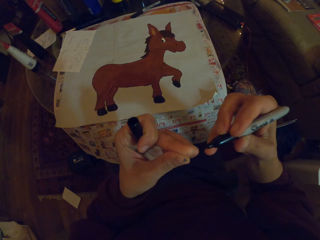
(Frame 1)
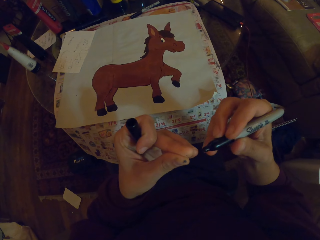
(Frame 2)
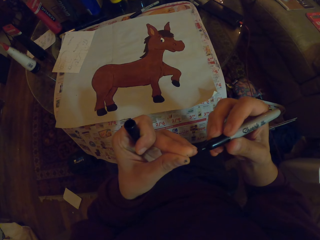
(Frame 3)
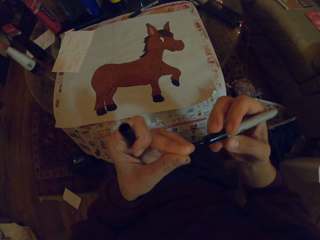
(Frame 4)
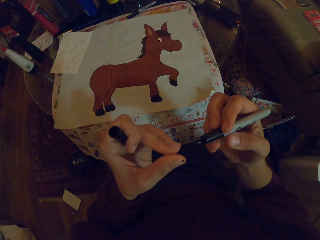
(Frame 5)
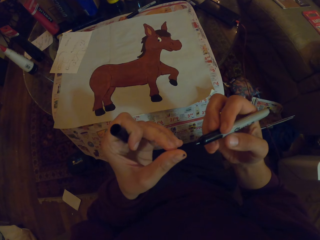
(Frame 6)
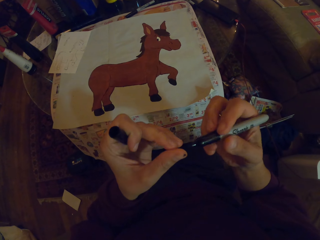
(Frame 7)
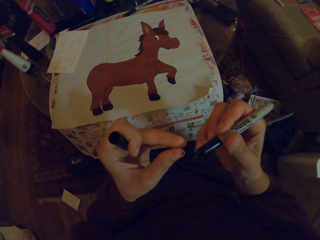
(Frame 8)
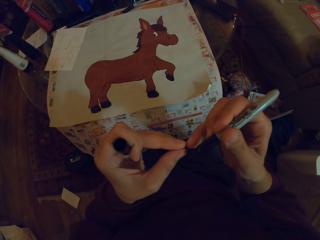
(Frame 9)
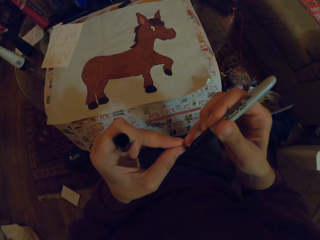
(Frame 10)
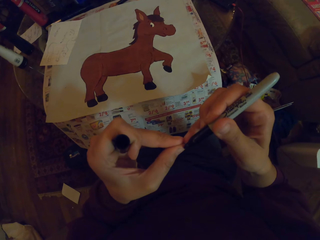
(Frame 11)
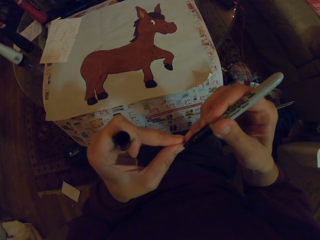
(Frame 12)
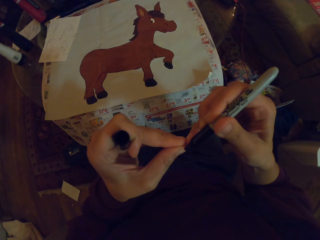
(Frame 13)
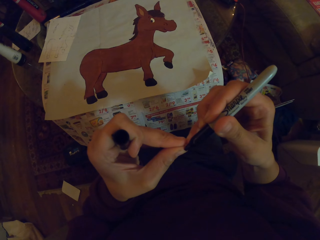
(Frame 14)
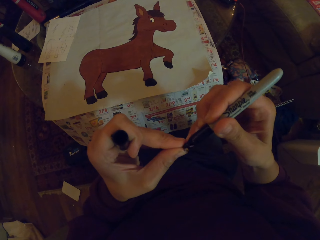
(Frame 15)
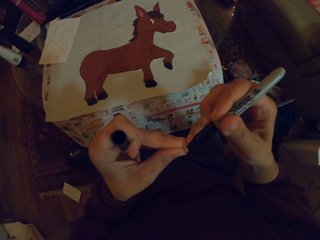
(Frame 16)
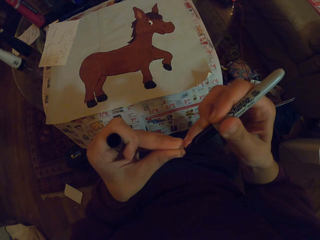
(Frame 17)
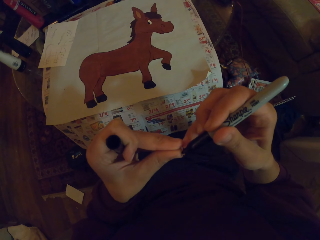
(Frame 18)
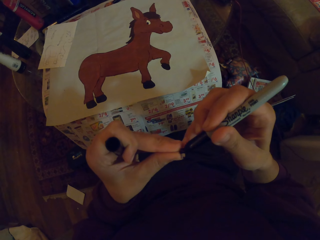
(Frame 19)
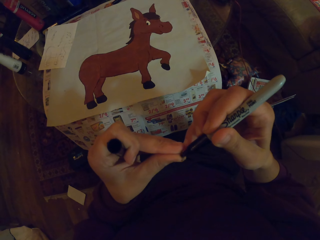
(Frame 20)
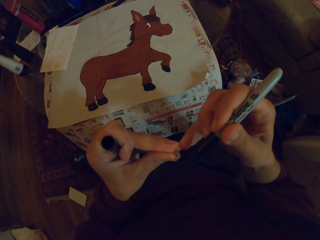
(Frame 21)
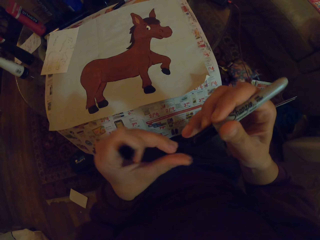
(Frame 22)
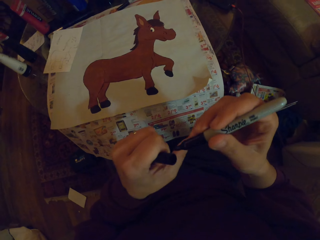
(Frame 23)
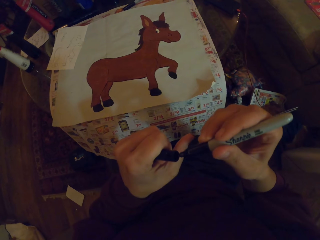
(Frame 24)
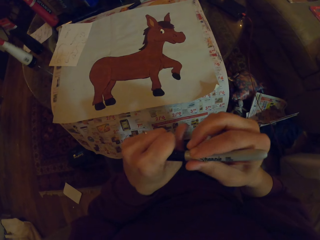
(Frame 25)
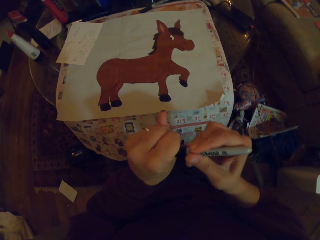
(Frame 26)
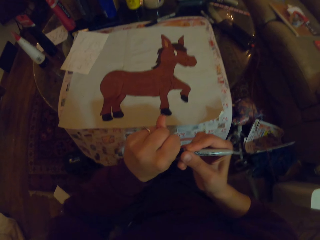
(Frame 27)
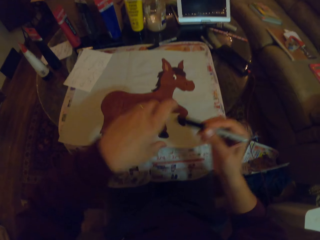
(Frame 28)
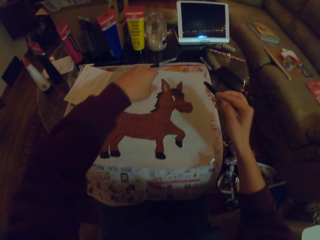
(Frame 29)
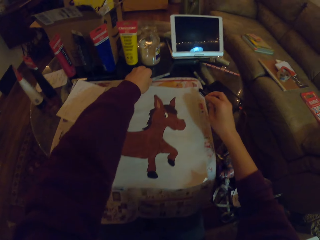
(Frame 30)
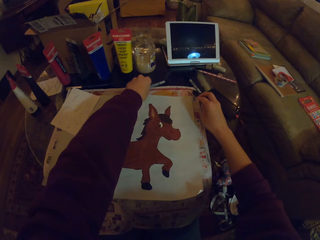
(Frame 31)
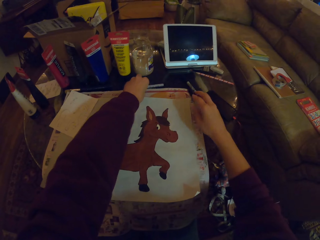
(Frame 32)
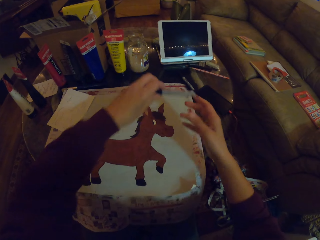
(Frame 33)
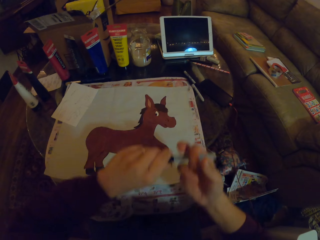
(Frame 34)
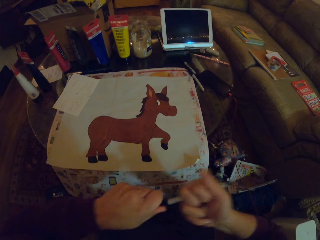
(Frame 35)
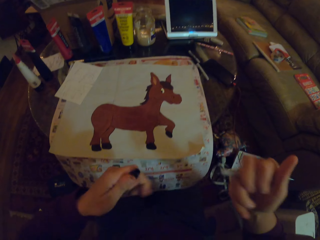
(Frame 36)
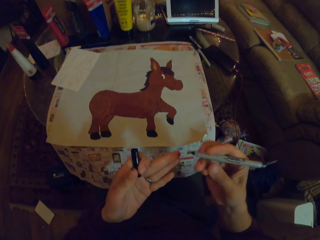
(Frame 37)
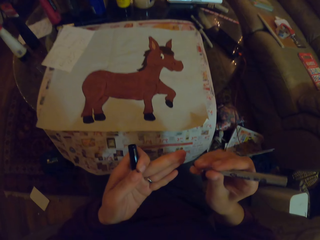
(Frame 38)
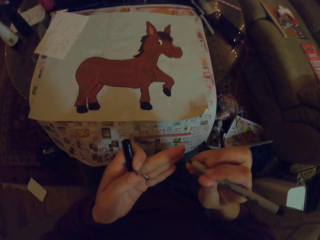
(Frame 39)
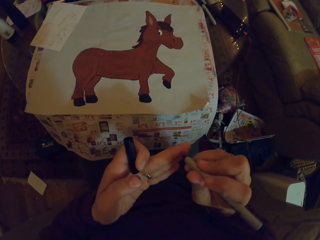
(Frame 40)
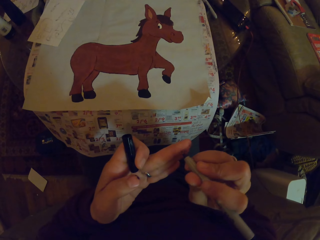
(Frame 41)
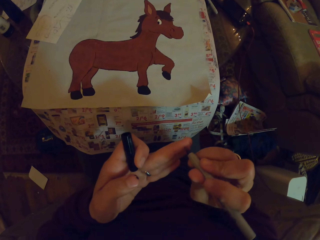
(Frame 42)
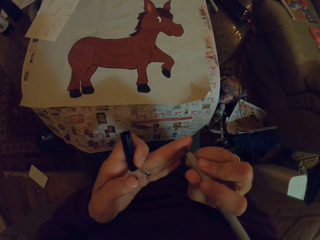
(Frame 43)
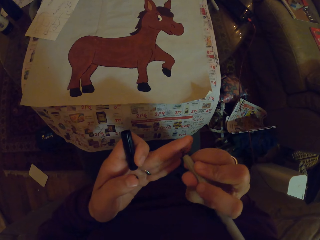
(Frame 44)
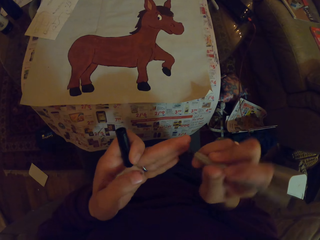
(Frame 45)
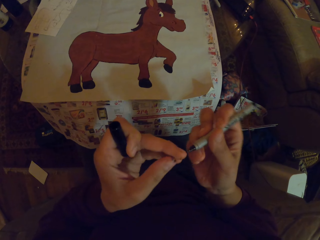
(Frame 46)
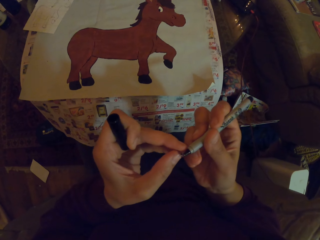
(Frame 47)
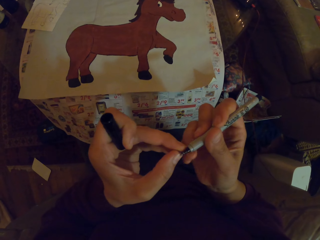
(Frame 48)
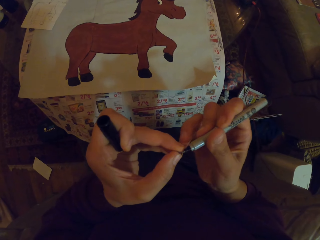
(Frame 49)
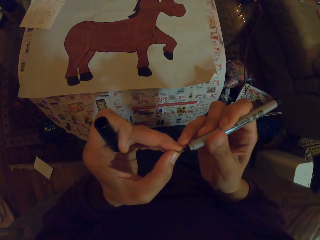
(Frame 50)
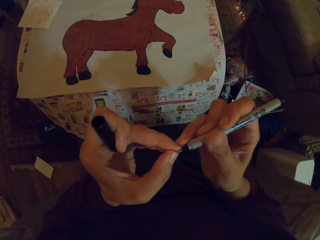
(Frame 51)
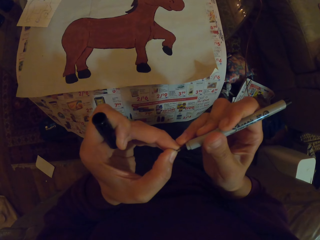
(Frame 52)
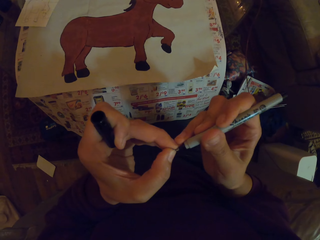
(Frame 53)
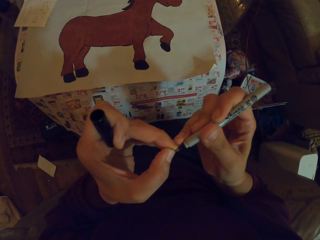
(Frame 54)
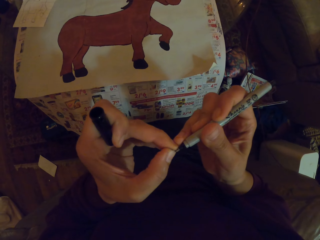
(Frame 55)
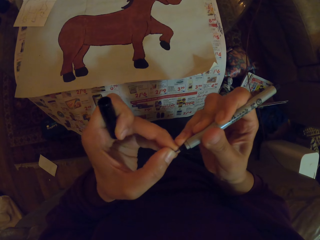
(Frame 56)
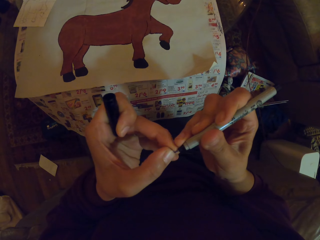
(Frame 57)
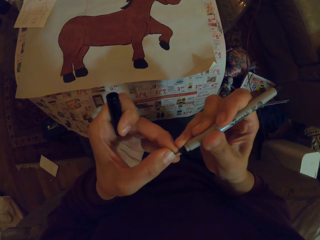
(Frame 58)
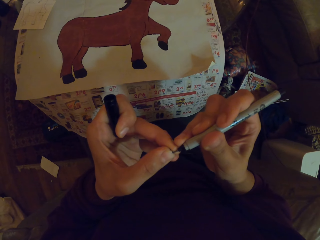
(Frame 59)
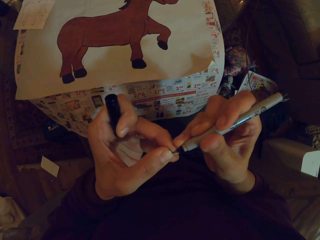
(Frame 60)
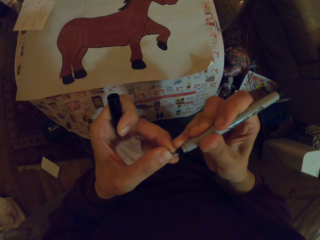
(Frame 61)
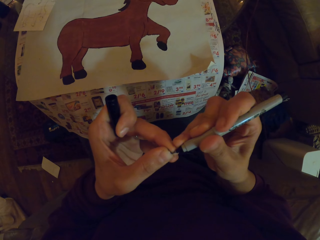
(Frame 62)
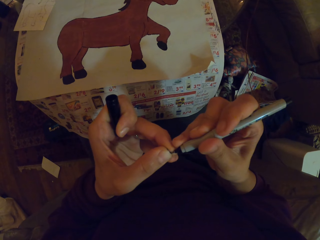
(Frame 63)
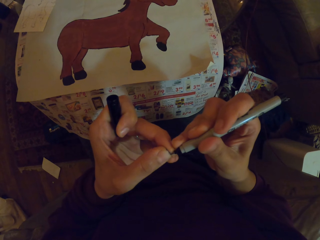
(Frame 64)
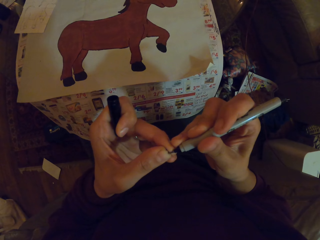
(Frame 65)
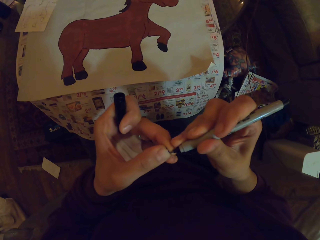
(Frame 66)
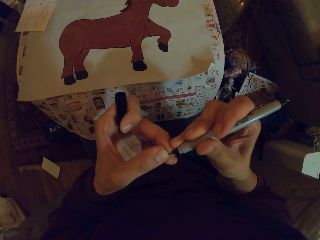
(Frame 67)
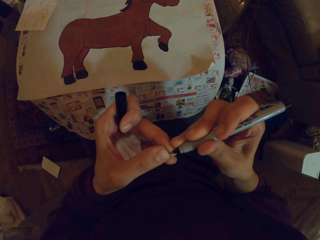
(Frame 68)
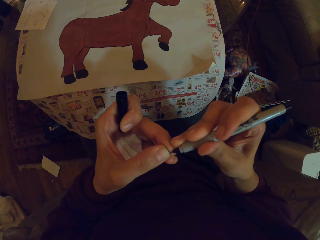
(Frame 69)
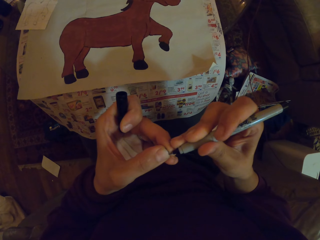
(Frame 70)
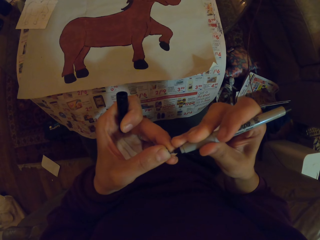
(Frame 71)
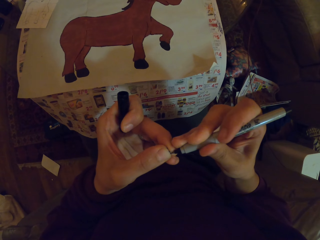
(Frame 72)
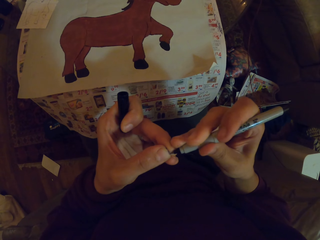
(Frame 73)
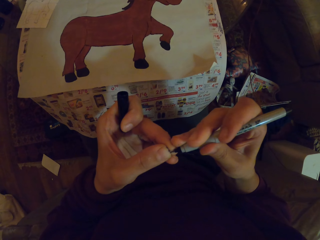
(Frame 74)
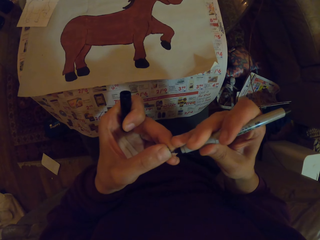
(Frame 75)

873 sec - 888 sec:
The camera wearer closes the painting pen. They put the paint pen on the table. They pick the paint pen on the table. They put on the pen cap. They open the paint pen. They try the painting pen on the finger. They touch the tip of the paint pen.

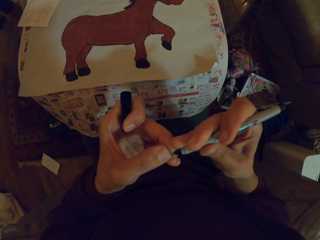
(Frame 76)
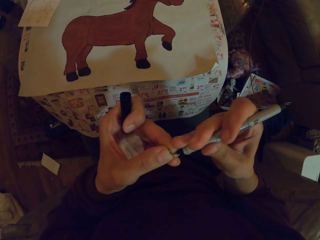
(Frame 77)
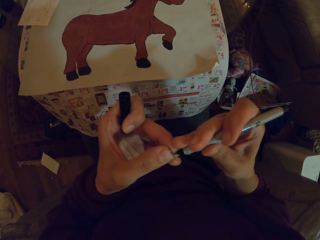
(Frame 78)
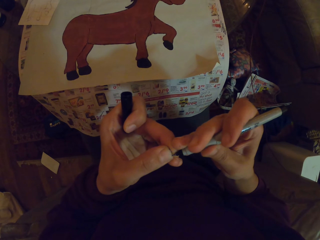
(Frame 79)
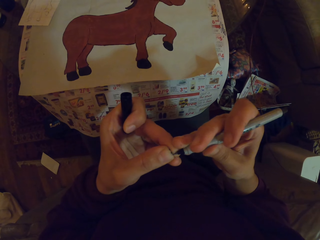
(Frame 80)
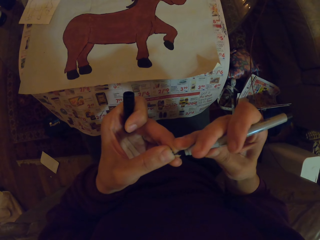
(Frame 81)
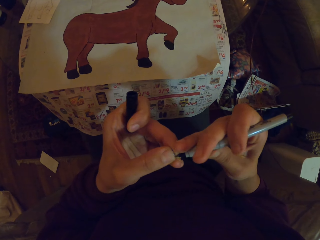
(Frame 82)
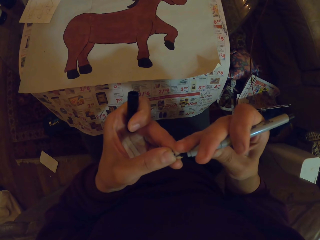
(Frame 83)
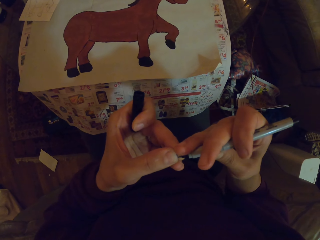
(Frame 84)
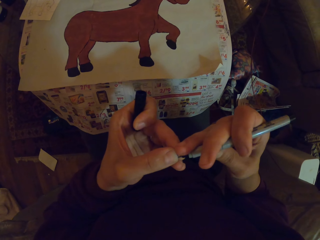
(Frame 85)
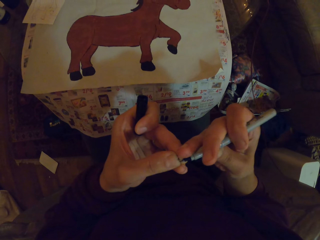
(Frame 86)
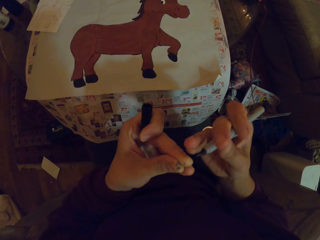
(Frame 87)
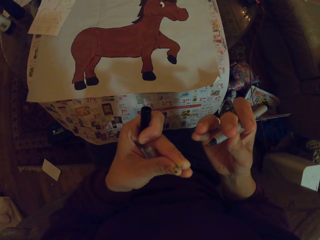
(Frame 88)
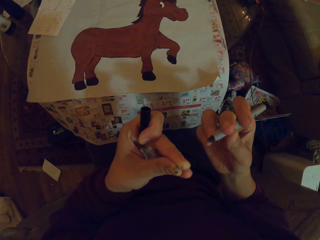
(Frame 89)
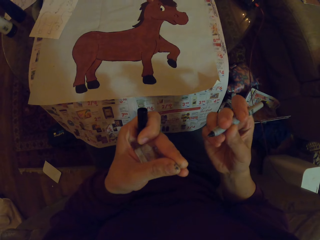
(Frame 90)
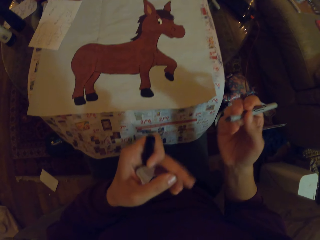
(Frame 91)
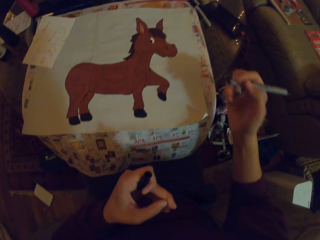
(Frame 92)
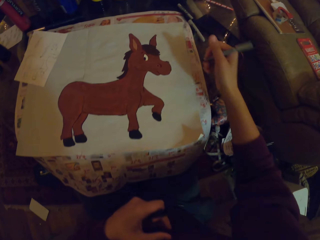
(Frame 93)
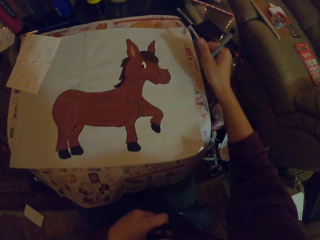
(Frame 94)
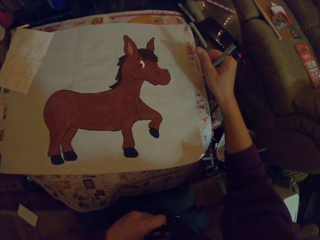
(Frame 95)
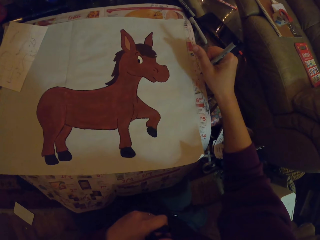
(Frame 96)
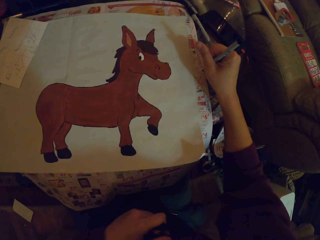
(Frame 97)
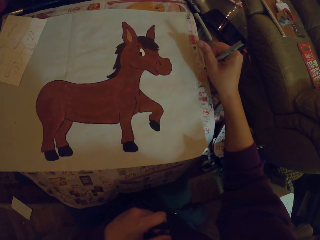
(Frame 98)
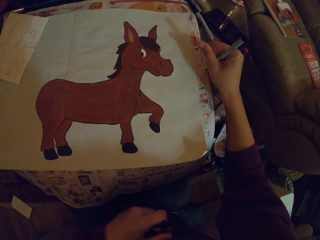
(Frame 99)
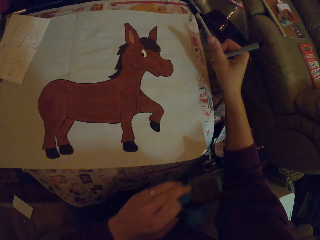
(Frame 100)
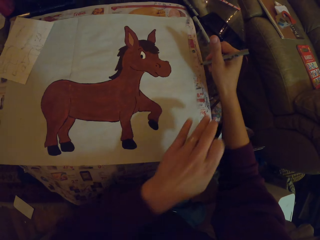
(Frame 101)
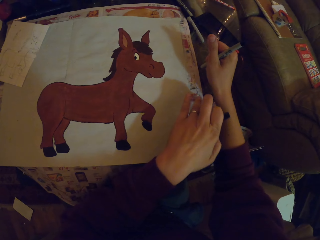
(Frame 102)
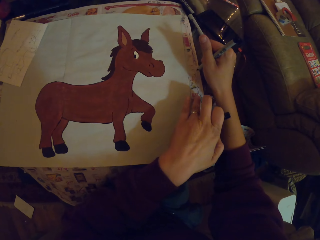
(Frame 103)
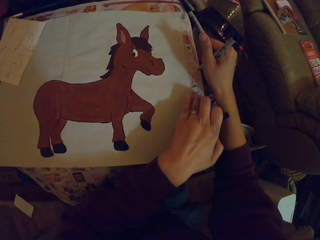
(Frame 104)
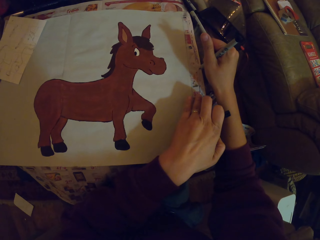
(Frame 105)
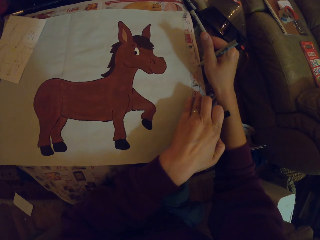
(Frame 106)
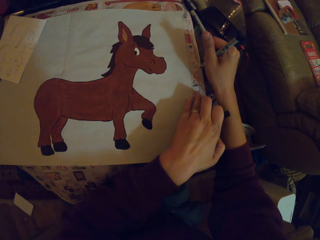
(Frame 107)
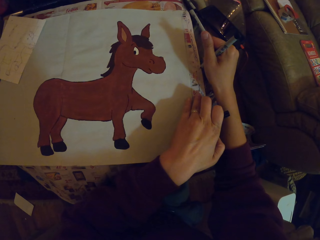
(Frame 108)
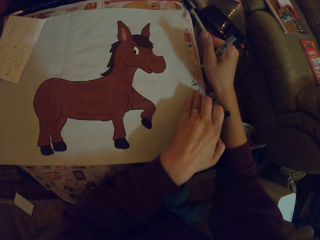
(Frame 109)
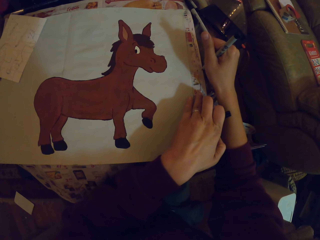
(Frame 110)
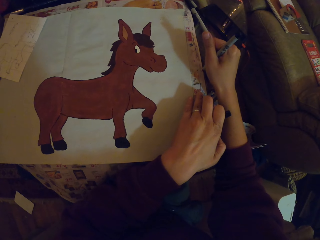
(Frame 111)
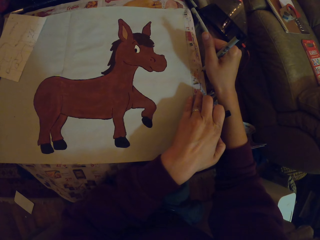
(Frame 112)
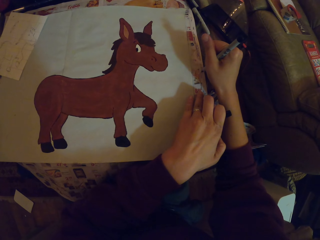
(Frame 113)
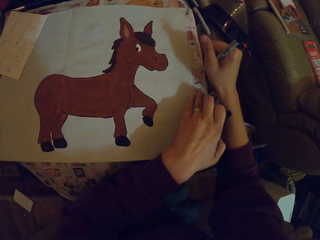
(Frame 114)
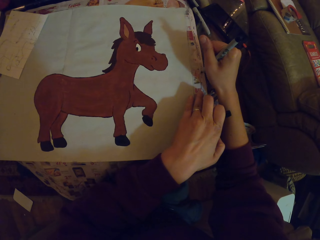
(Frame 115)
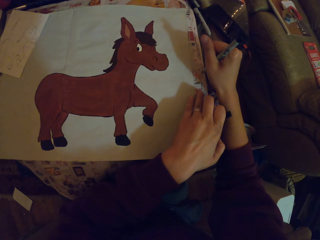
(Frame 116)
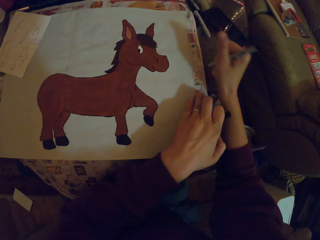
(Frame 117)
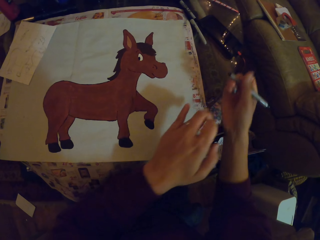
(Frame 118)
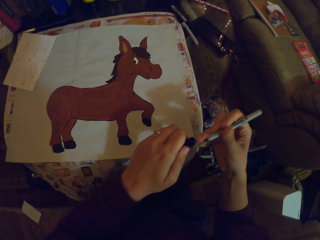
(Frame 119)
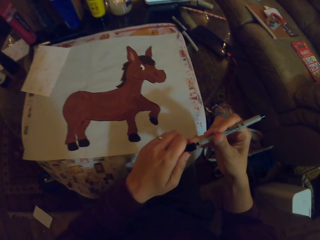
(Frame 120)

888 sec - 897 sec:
The camera wearer adjusts the painting pen. They write at the side of the paper using the pen. They hold the paper. They adjust the paint pen. They try the paint pen on the paper.
